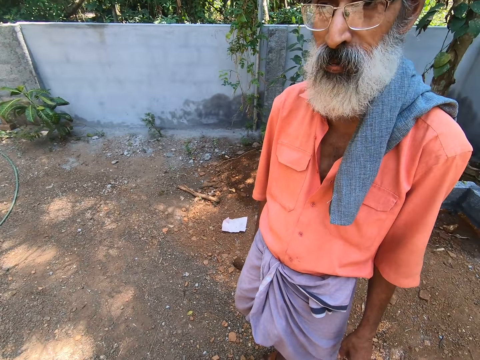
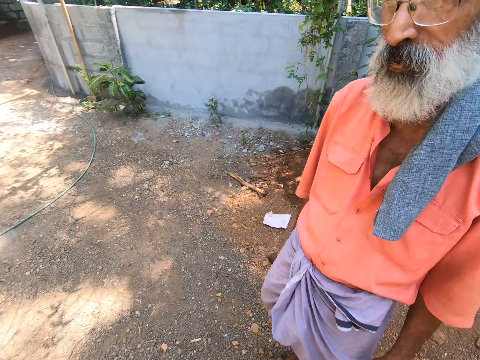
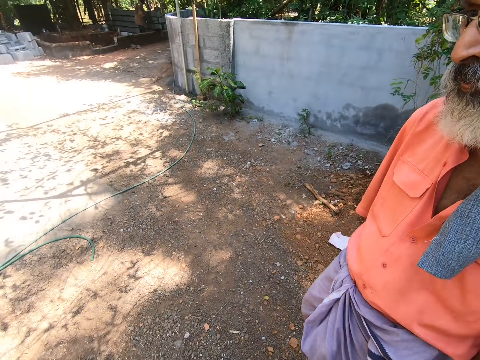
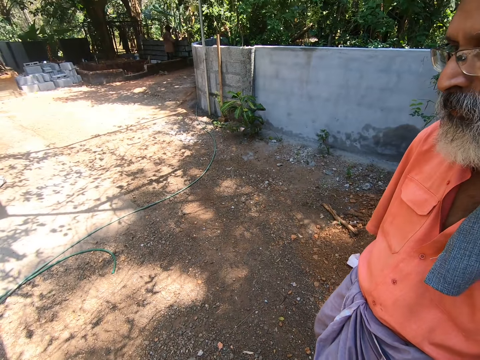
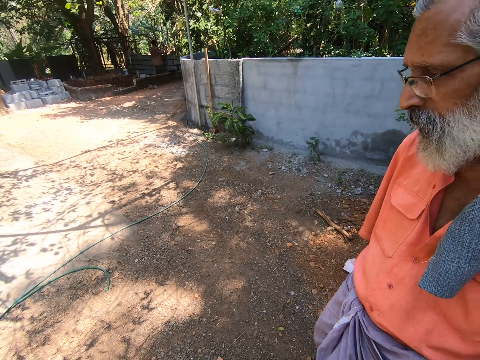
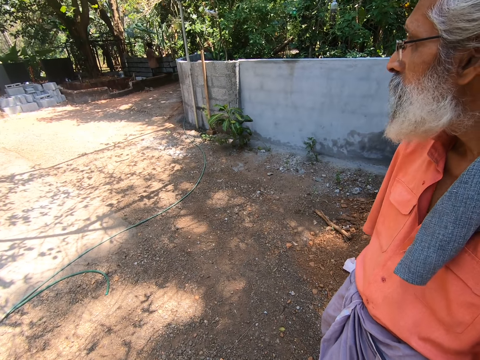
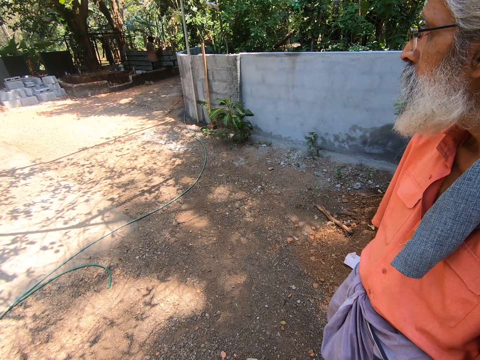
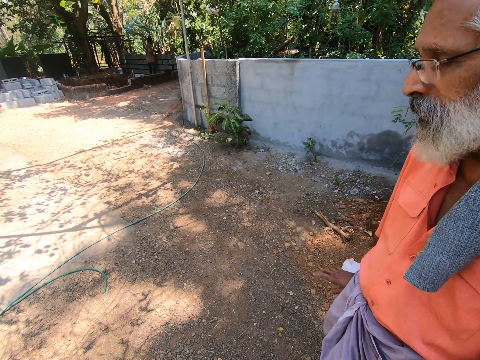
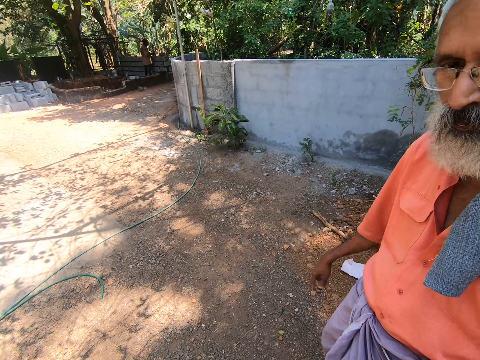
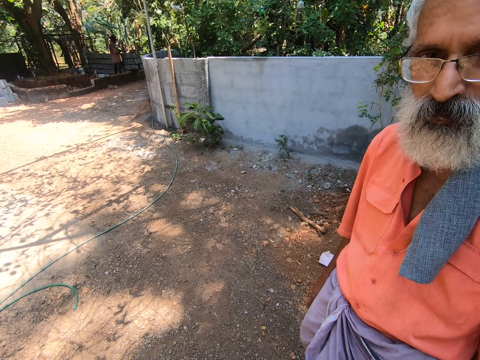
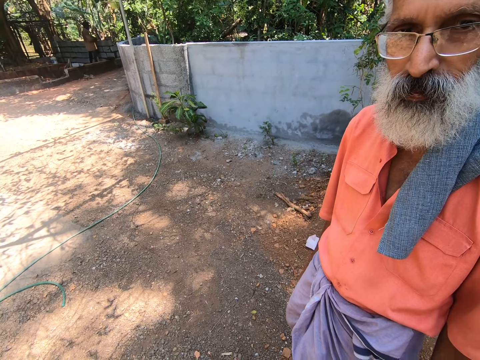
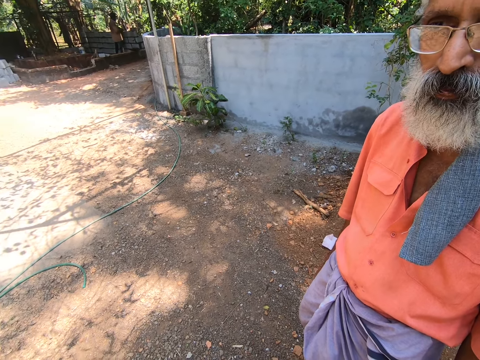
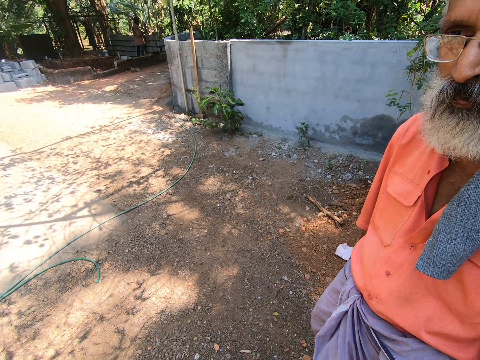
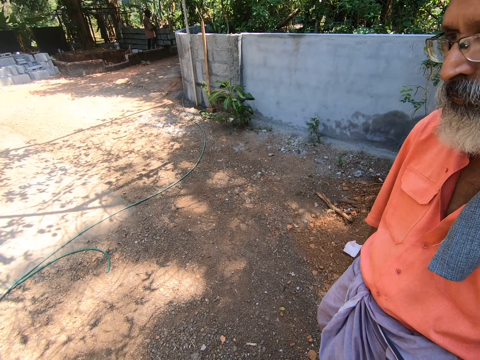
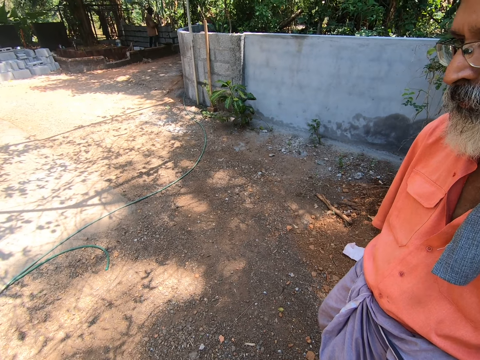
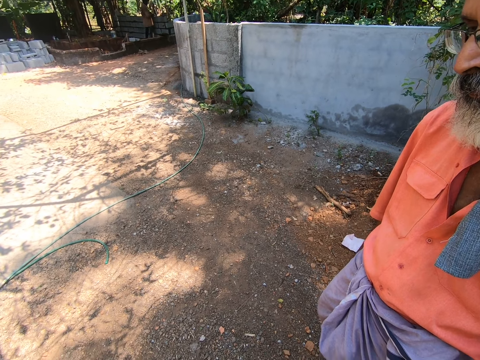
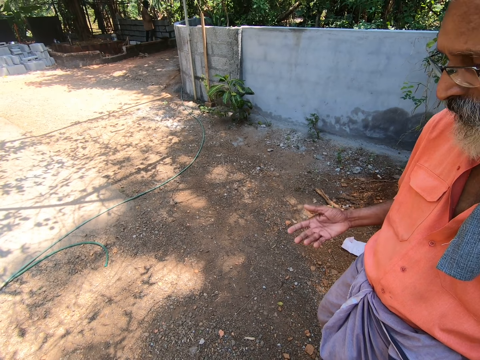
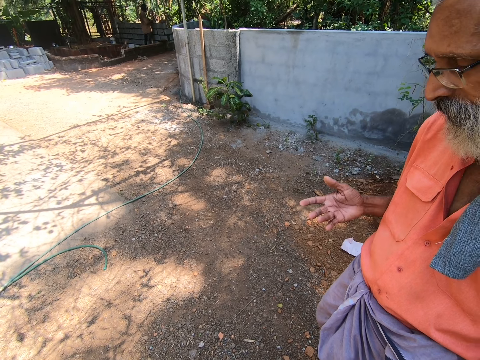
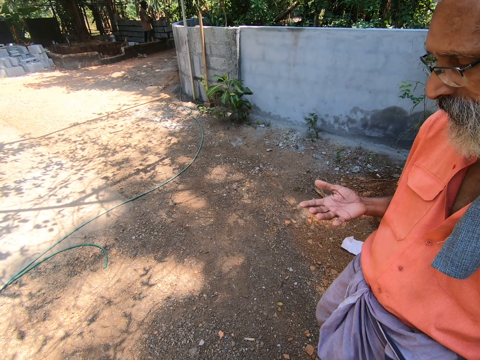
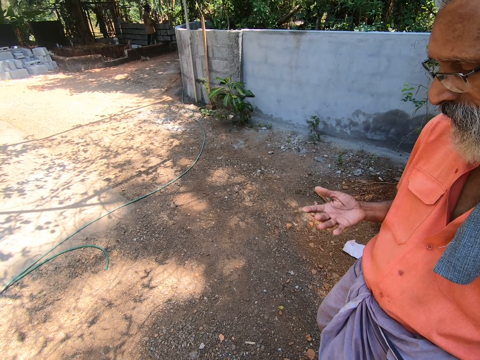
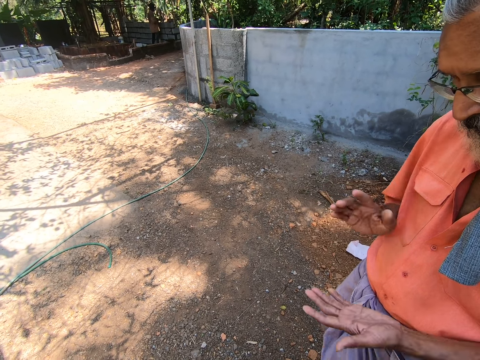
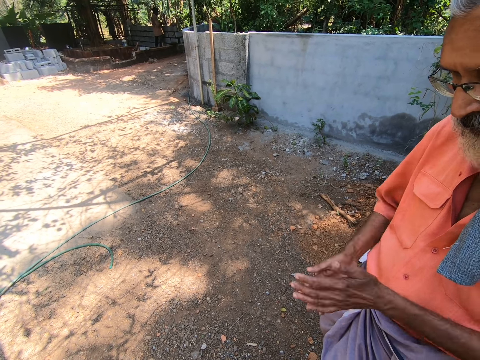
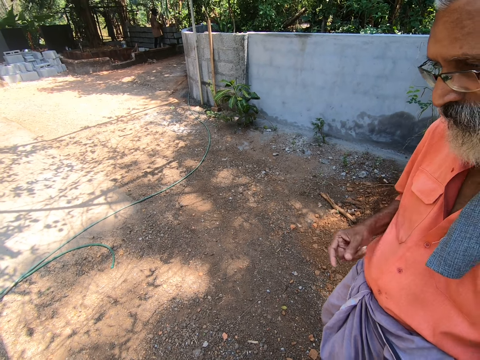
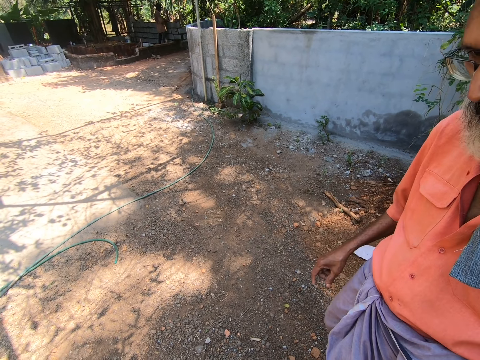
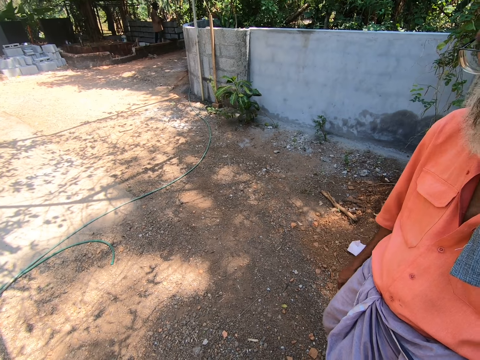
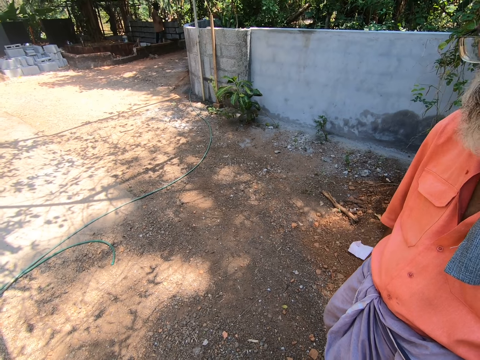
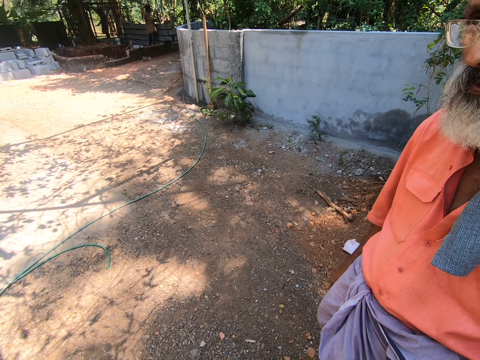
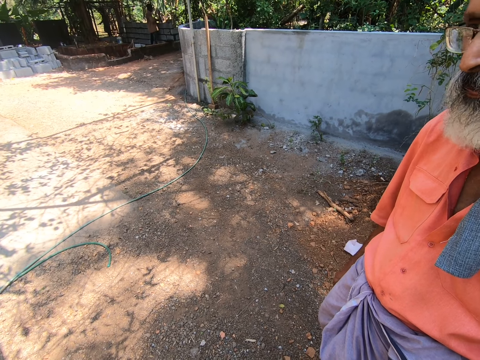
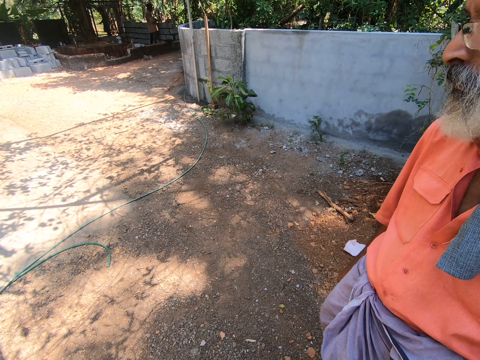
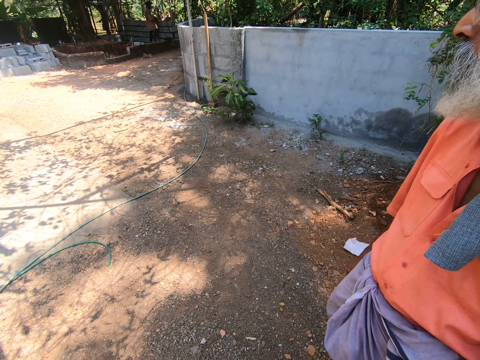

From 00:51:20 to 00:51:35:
A man converses with another man. Another man spreads cement on the wall with the trowel in his right hand. The first man paints a cage with a paintbrush in his right hand. The camera wearer straightens the right hand. They rub both hands together.

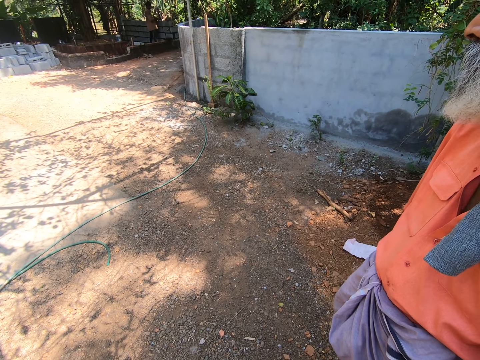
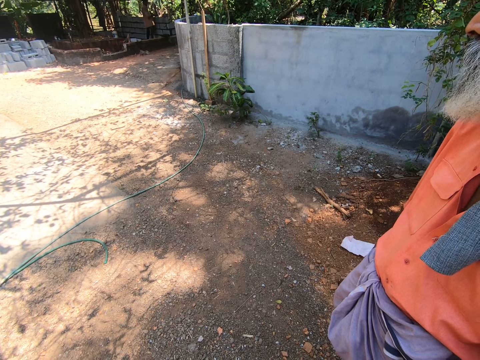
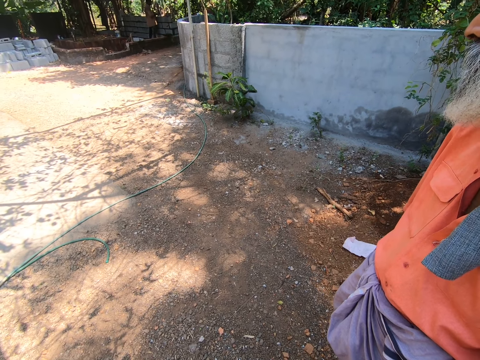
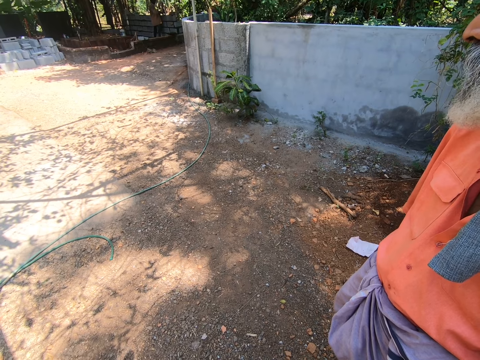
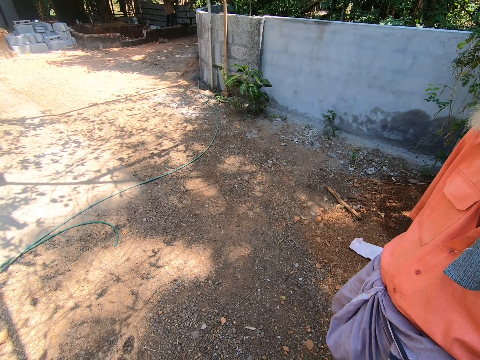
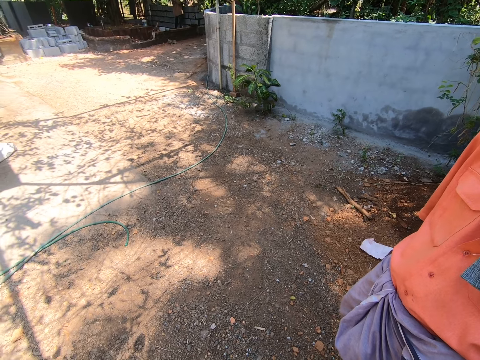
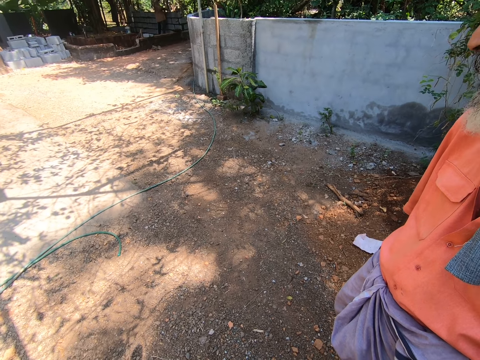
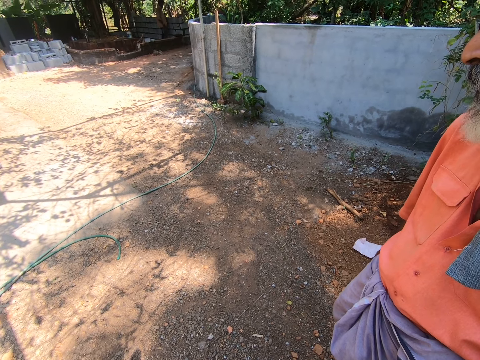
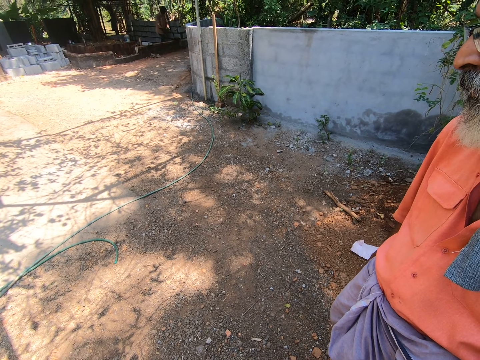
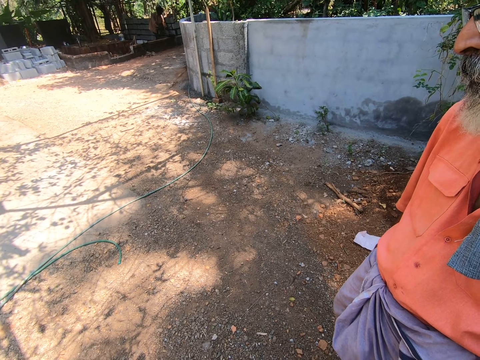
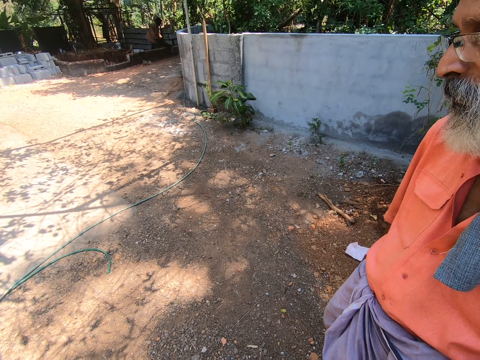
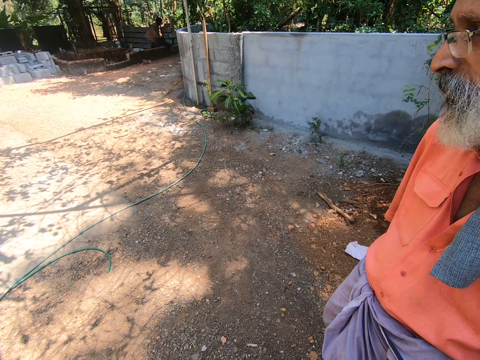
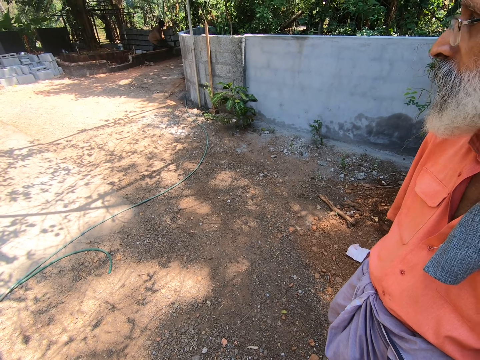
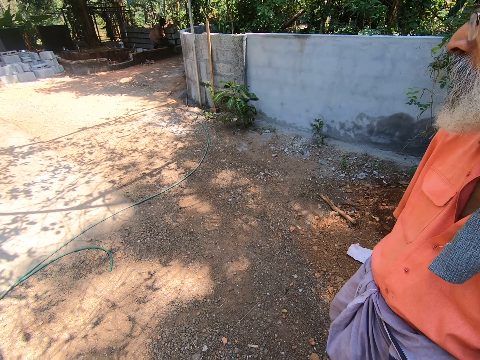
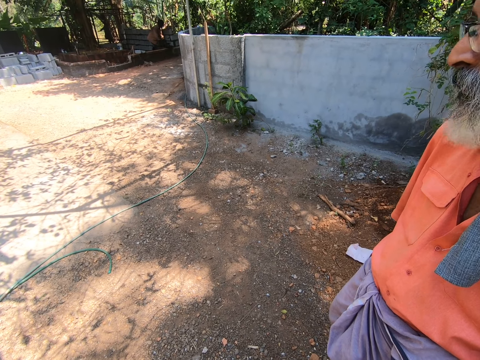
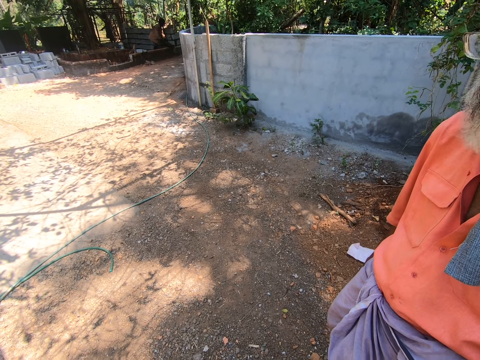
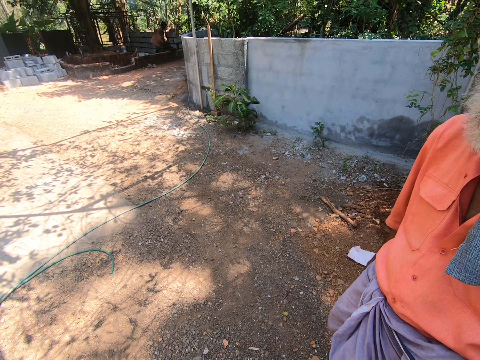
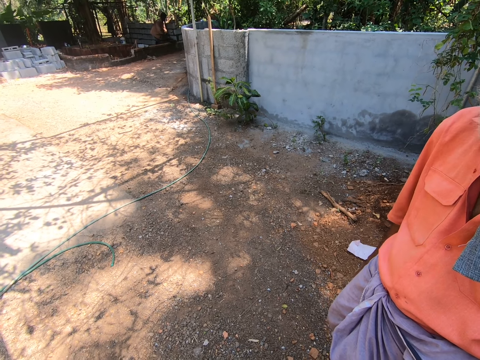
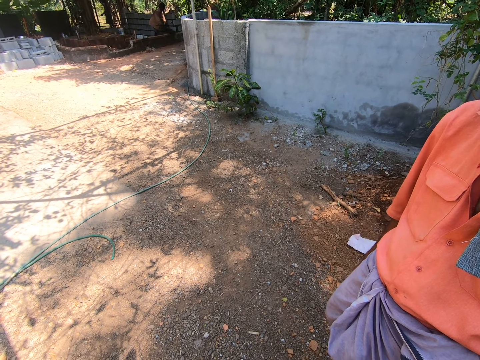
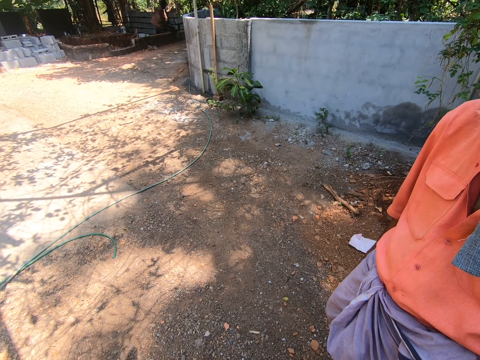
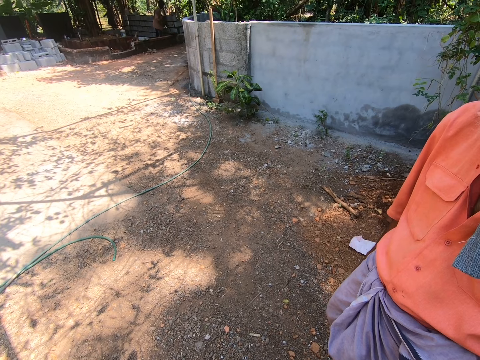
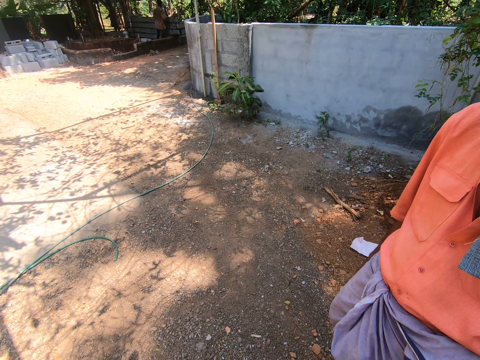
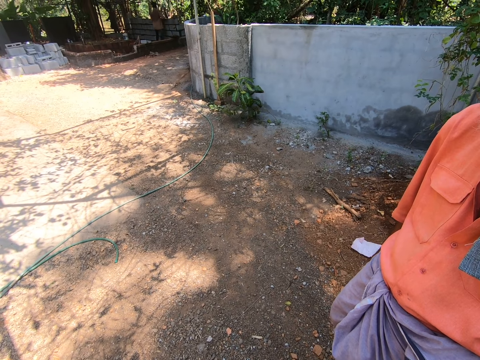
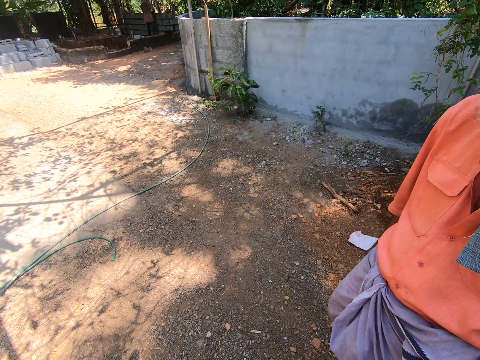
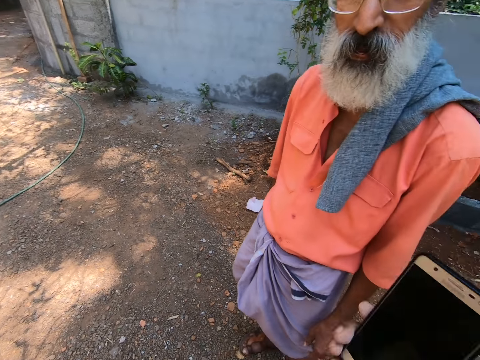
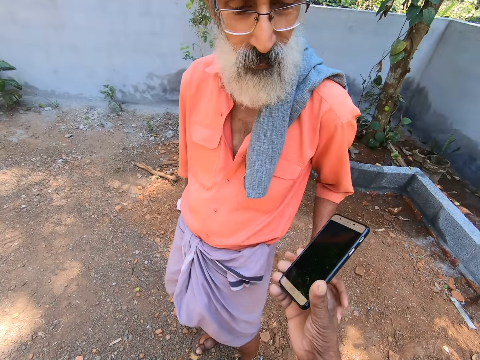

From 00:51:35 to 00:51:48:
The camera wearer walks and stares outside. A man mixes cement in the pan with the trowel in his right hand. The man packs cement from the pan with the trowel in his right hand. The man spreads the cement on the wall with the trowel in his right hand.
